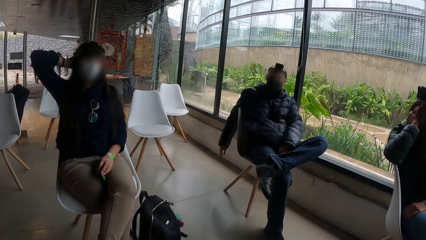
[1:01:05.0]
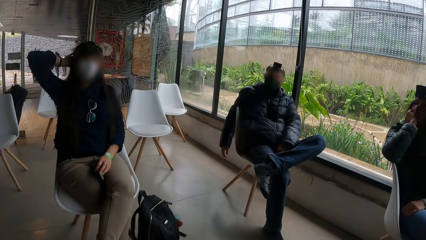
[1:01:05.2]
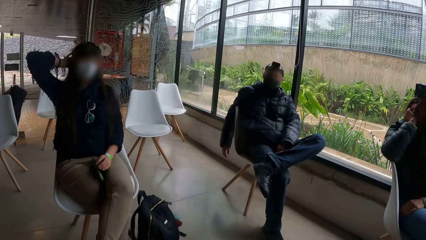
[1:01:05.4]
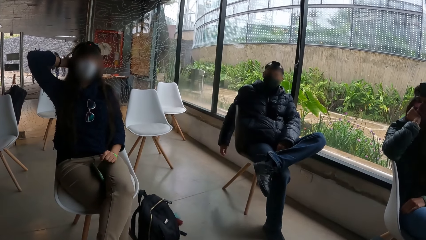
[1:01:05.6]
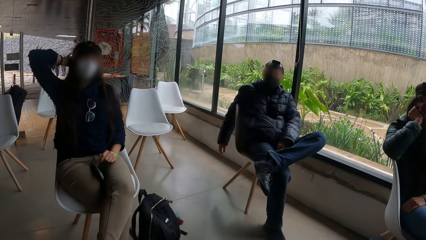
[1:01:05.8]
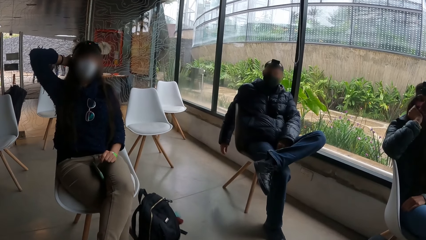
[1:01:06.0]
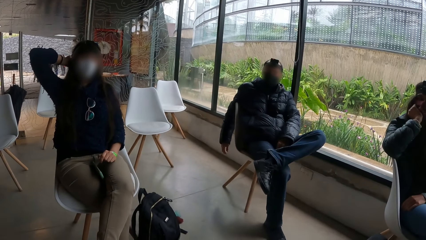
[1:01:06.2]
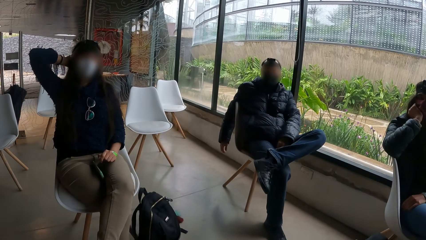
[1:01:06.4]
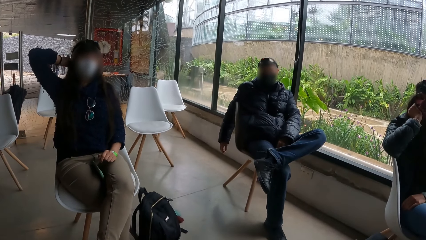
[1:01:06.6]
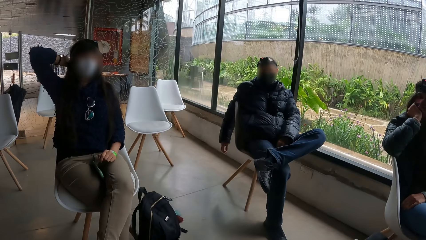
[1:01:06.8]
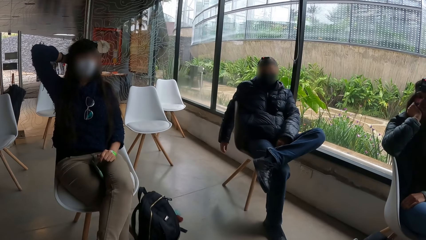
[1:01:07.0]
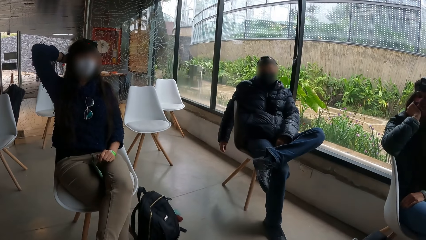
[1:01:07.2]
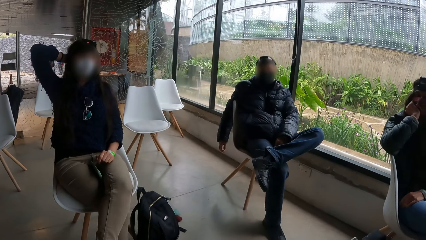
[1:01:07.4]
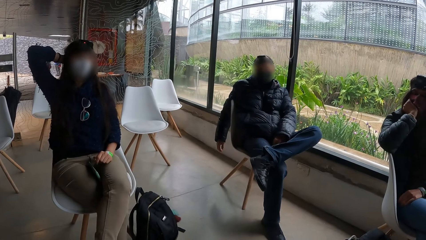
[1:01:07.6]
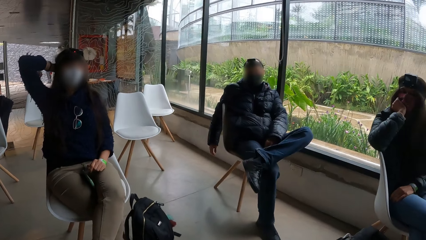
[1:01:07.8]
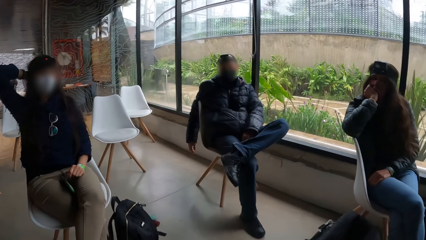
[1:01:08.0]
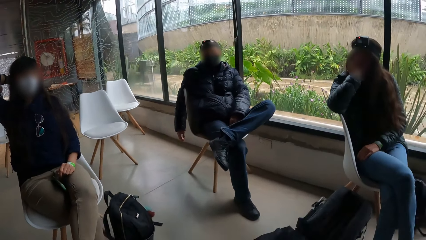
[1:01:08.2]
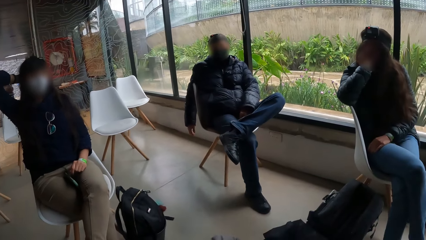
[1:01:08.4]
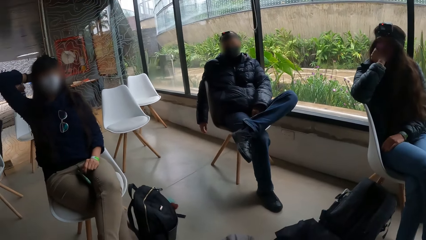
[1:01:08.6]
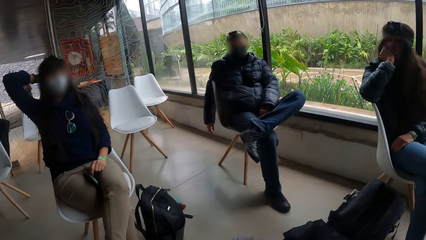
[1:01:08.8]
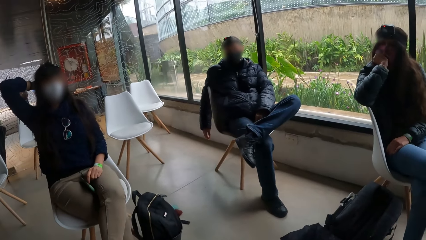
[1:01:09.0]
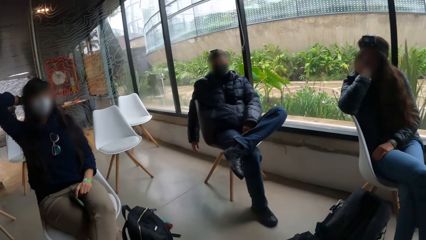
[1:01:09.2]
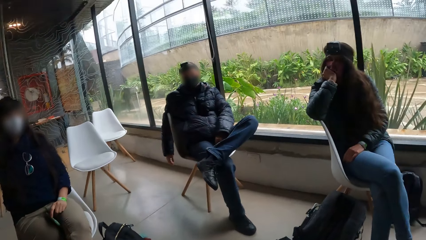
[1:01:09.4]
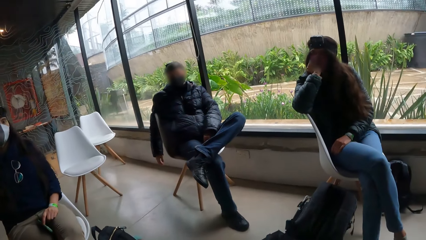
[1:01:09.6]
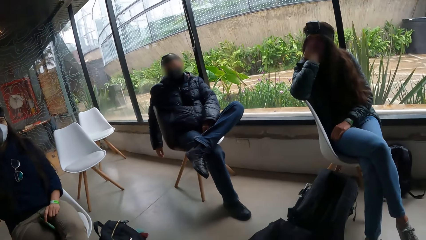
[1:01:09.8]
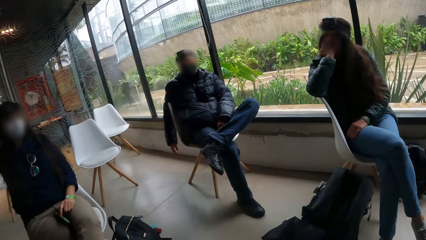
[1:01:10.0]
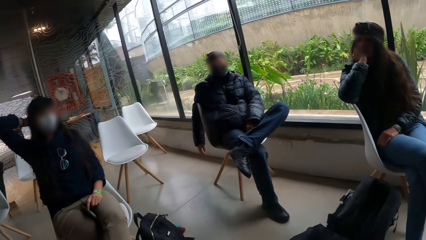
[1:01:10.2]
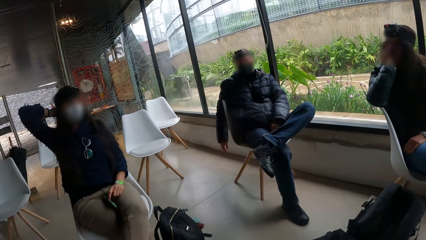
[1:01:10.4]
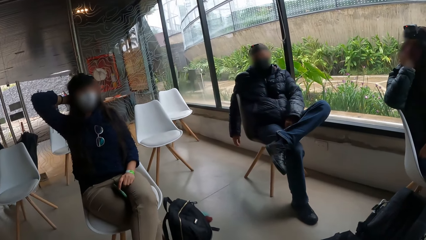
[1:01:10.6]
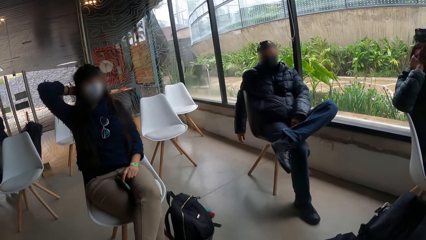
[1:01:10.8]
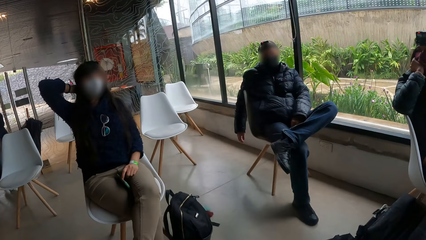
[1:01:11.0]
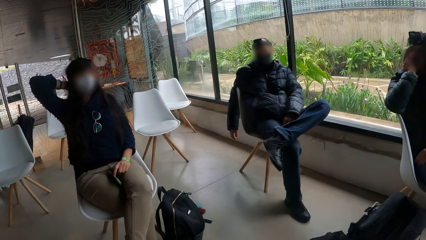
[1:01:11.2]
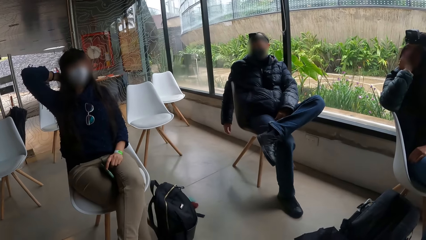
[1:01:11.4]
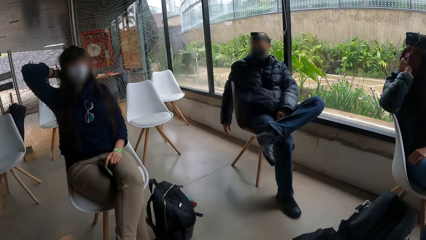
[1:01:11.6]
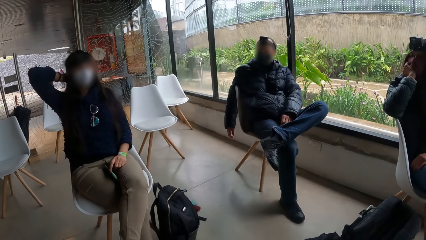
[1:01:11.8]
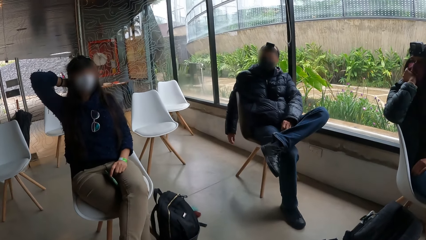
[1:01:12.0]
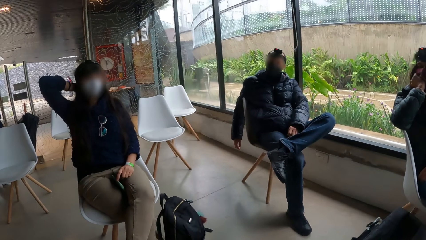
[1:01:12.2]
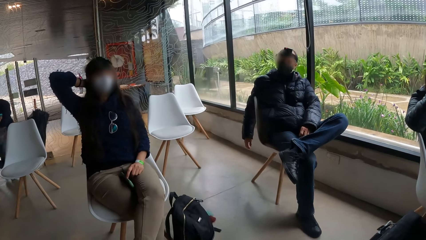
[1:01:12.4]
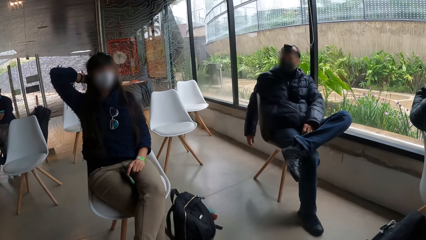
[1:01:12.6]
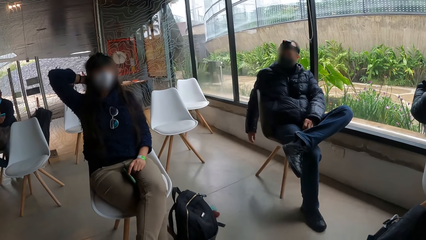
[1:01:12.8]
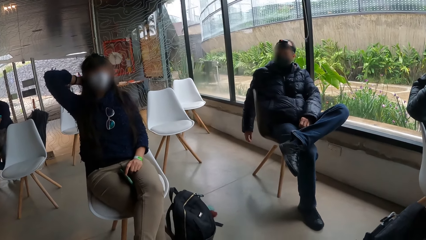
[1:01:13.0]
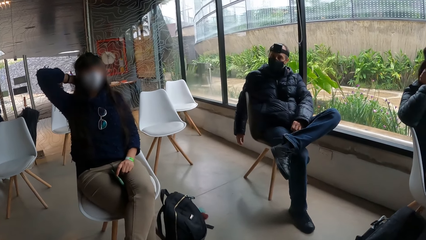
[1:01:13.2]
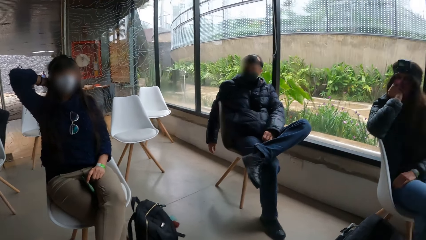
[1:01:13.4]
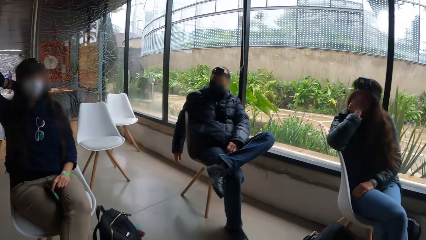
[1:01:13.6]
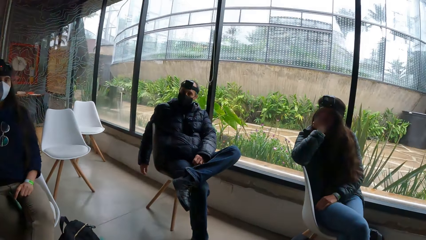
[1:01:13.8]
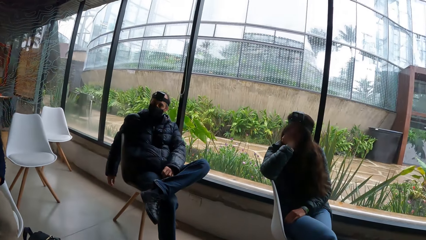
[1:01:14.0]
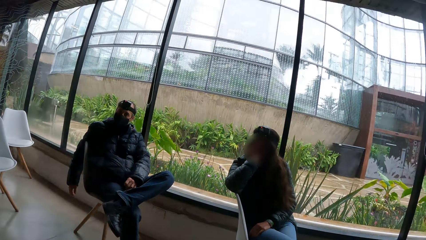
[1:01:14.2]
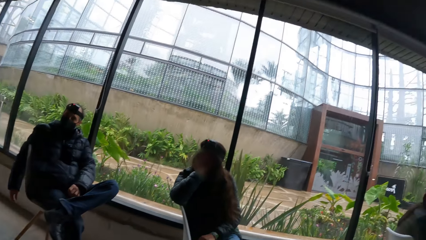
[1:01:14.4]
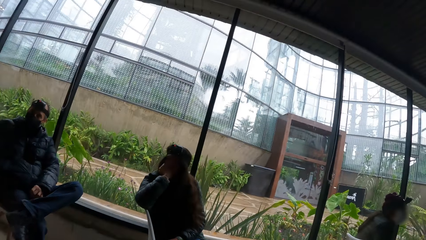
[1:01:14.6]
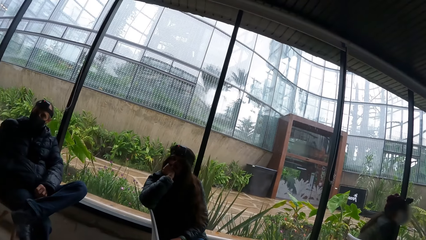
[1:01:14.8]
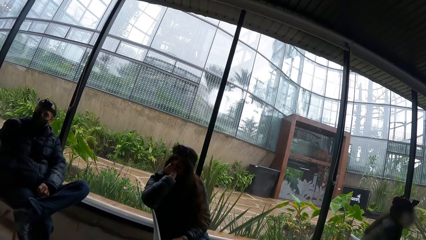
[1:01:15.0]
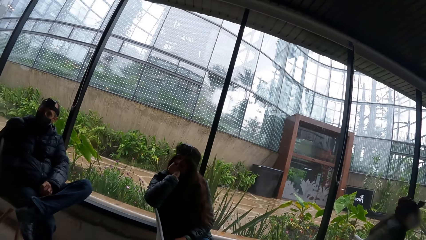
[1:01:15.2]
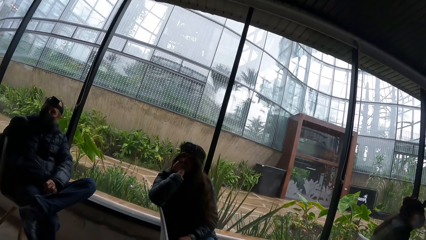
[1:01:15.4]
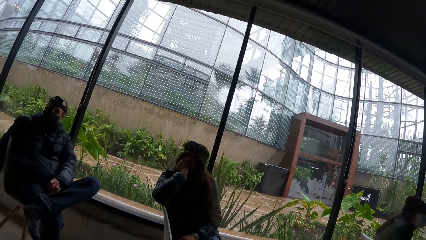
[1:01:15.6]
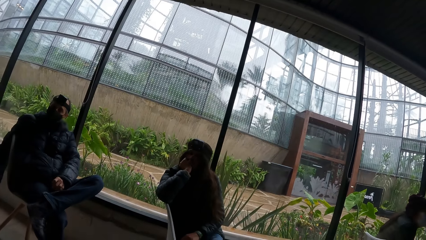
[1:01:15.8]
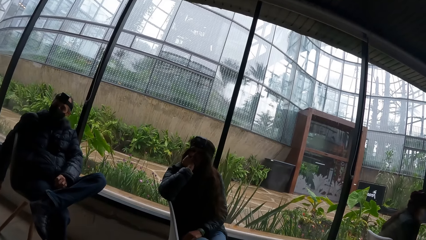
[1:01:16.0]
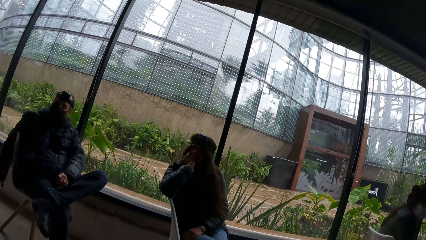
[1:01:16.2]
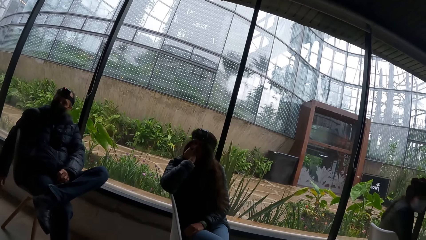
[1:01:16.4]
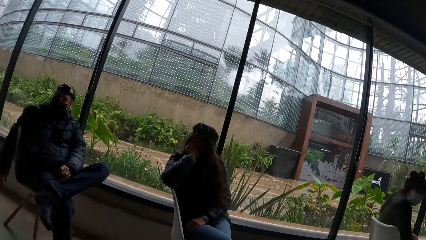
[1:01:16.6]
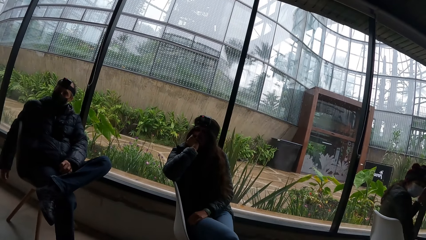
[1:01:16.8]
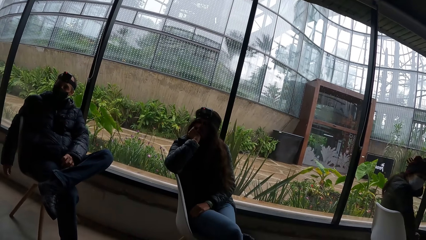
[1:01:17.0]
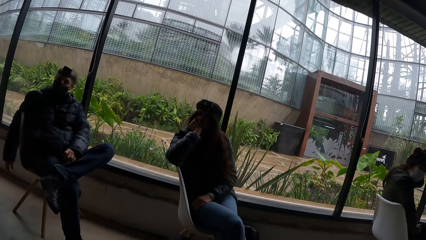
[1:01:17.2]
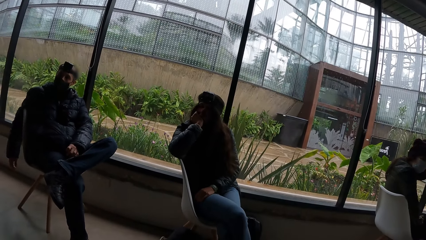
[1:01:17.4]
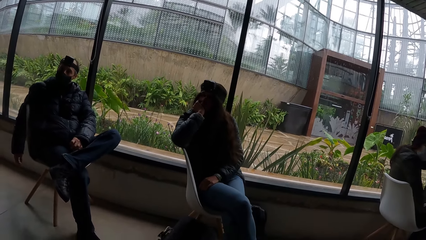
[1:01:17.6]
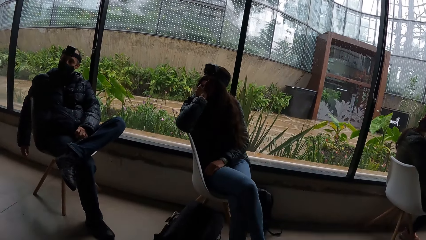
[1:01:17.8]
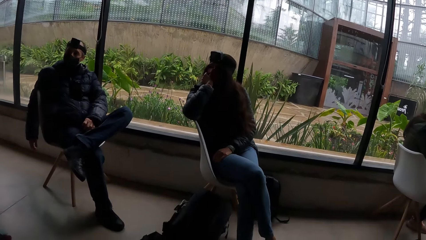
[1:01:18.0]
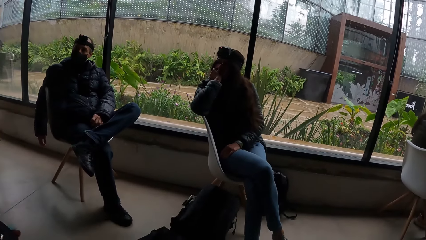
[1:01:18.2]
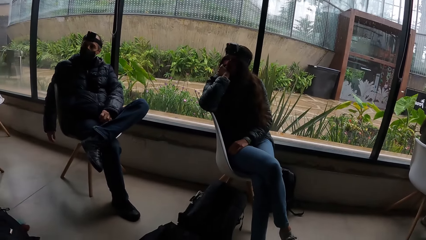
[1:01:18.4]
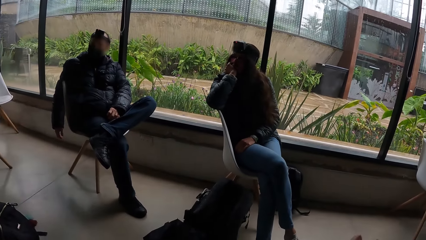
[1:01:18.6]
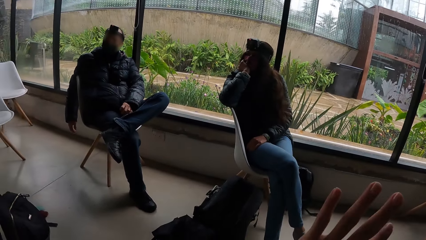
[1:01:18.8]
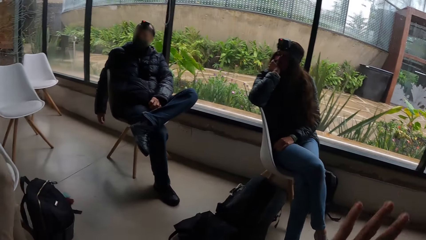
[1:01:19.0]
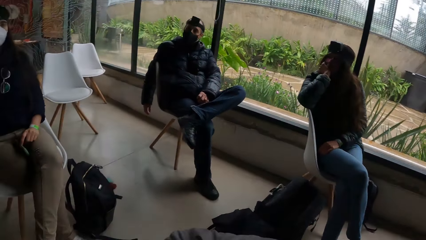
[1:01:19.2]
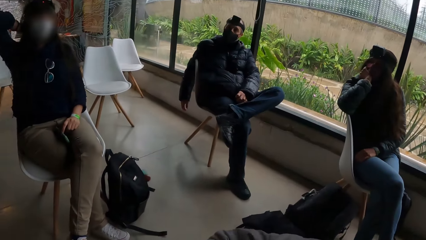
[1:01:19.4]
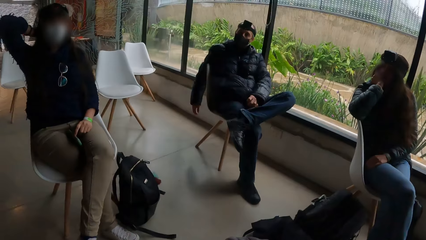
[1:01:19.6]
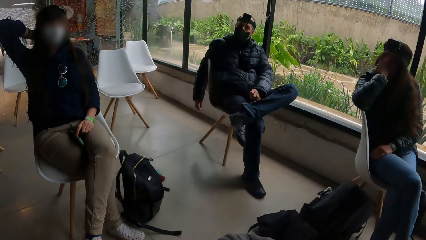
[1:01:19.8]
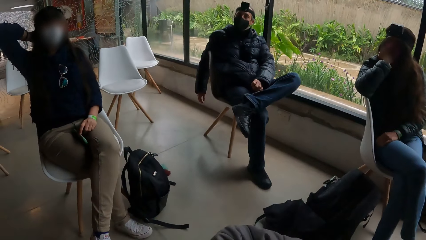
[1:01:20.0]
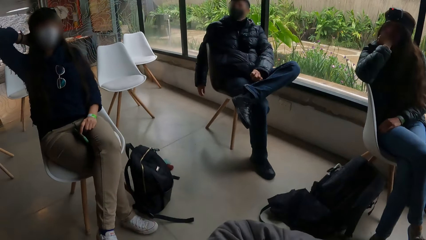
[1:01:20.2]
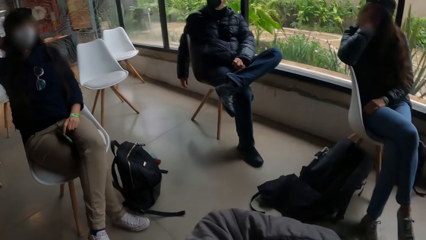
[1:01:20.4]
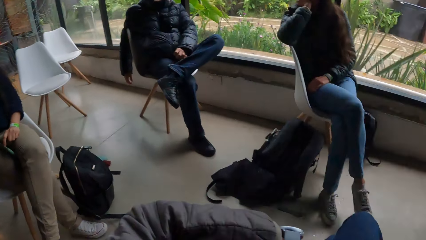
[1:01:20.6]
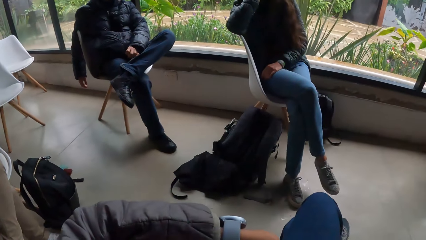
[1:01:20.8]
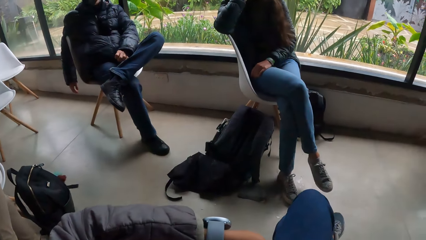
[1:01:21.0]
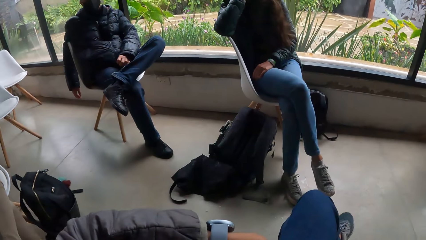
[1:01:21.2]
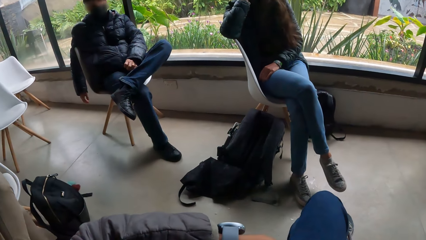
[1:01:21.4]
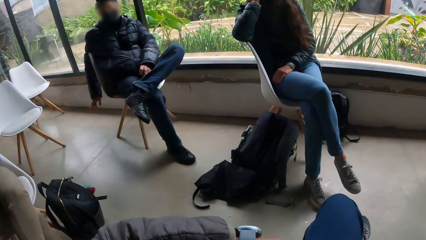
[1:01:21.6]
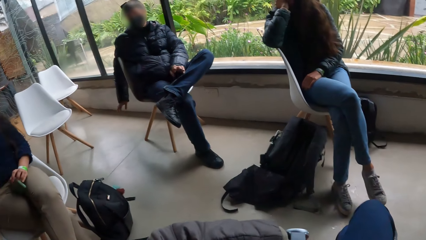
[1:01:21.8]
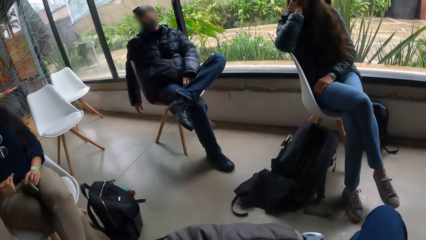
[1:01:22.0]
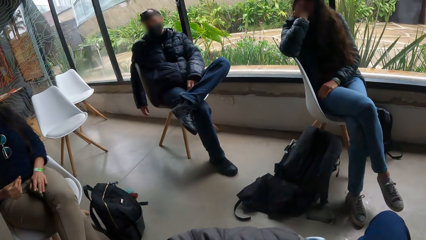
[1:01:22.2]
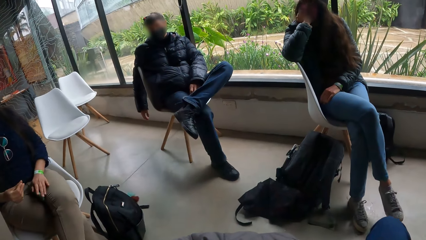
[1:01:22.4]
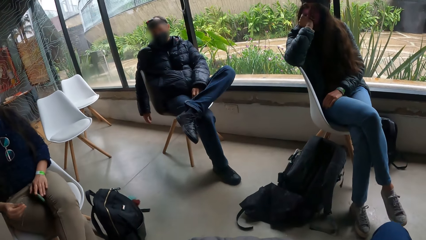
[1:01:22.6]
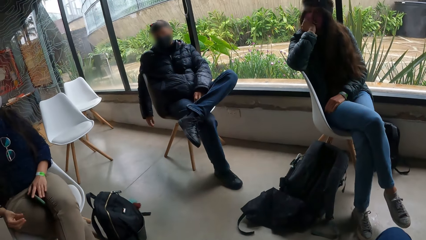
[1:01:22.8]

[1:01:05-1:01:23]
The camera wearer gestures out.
